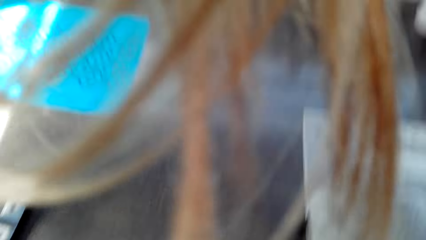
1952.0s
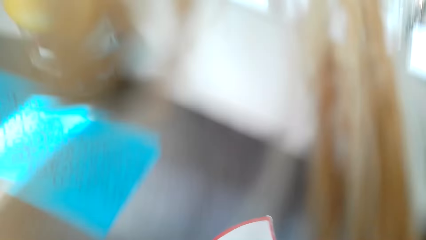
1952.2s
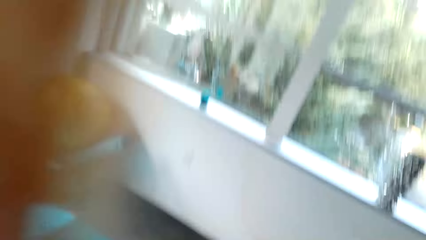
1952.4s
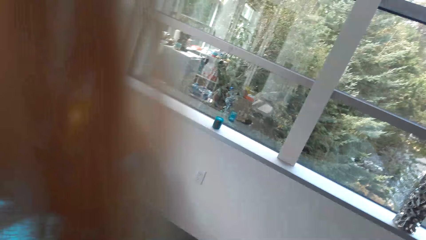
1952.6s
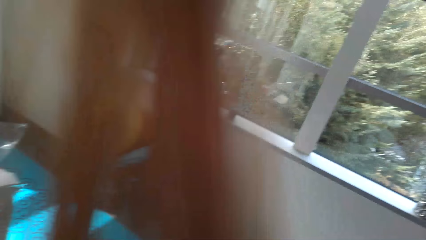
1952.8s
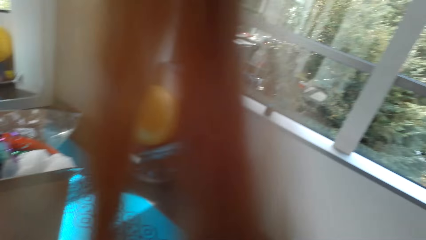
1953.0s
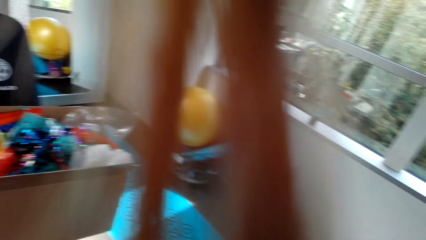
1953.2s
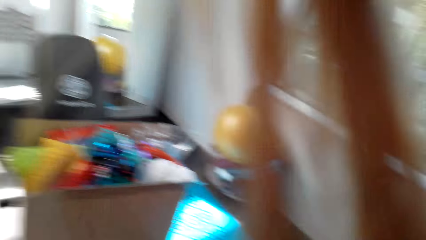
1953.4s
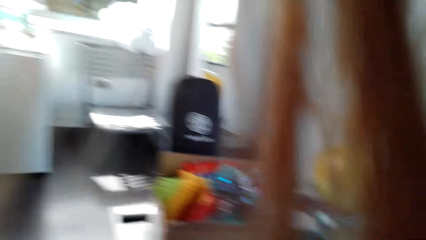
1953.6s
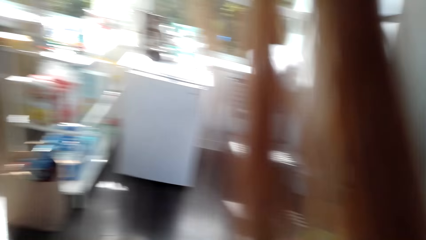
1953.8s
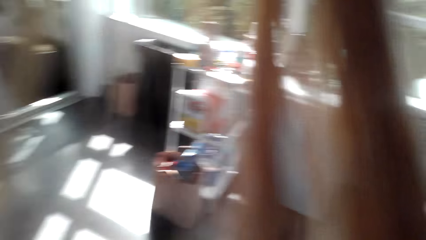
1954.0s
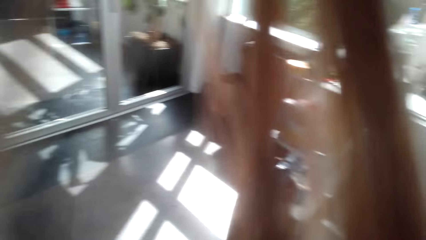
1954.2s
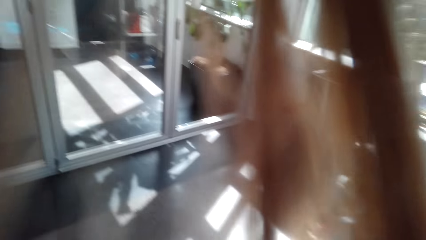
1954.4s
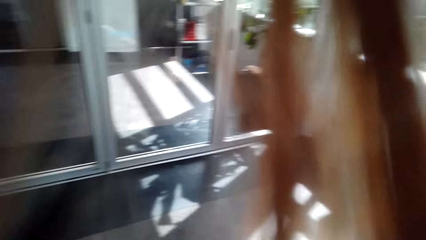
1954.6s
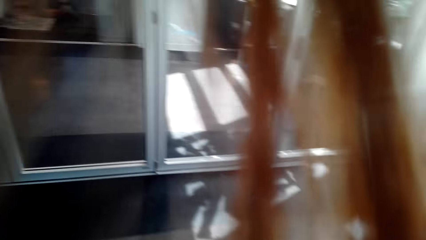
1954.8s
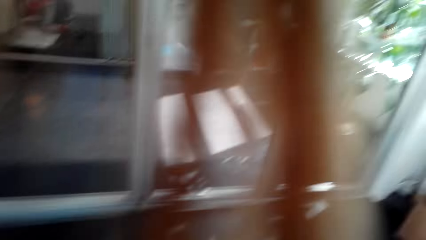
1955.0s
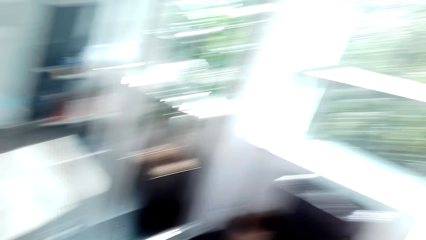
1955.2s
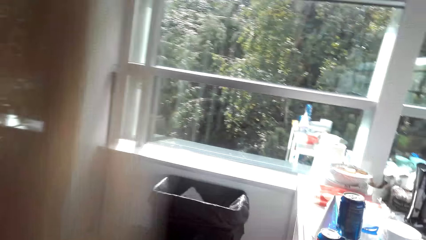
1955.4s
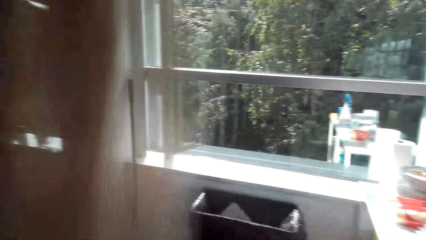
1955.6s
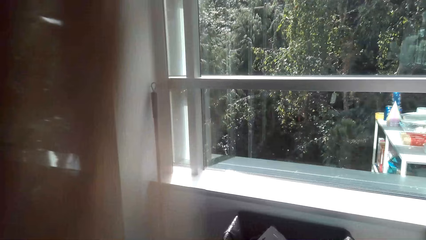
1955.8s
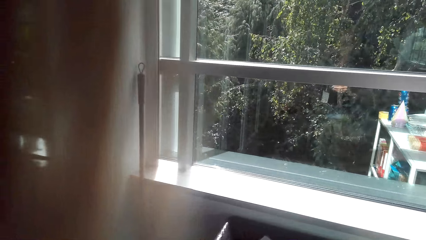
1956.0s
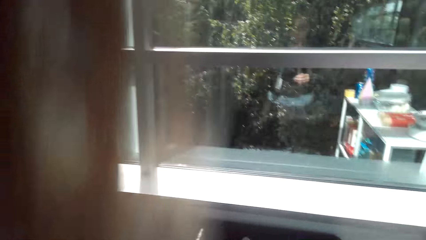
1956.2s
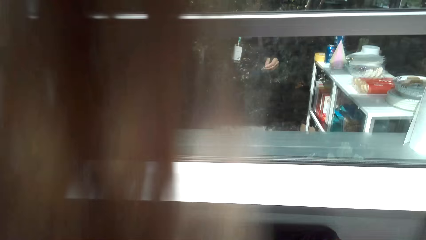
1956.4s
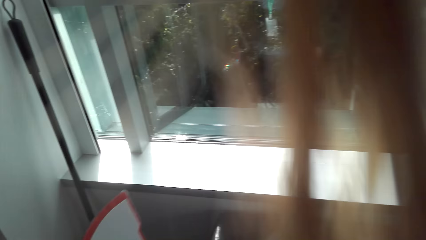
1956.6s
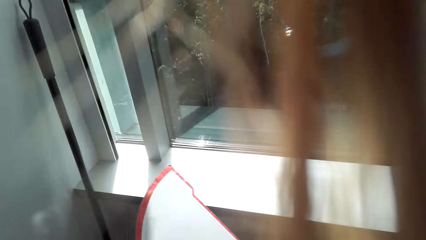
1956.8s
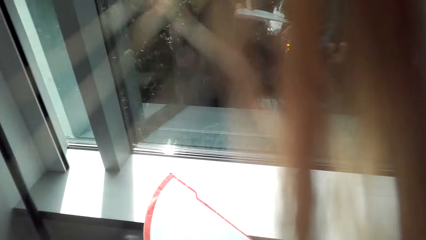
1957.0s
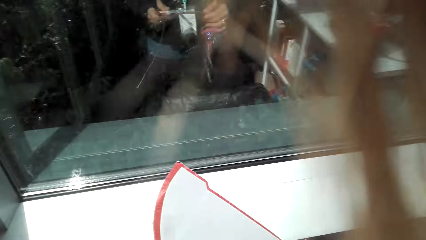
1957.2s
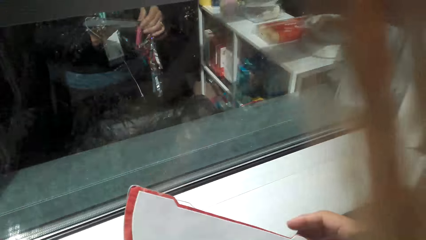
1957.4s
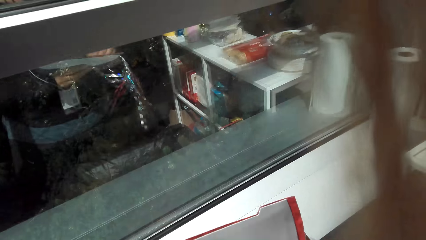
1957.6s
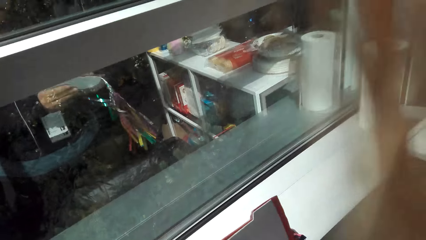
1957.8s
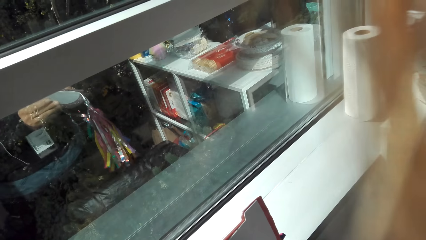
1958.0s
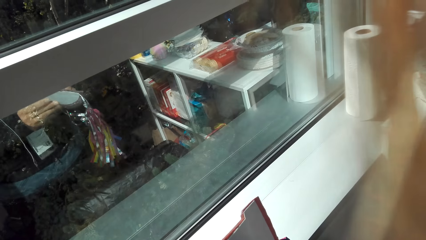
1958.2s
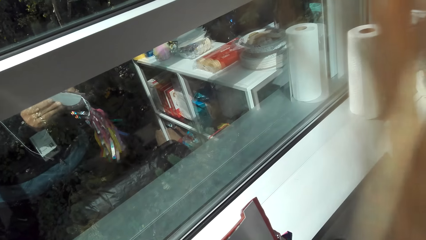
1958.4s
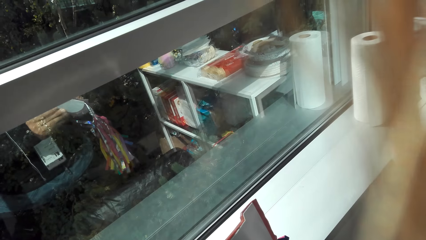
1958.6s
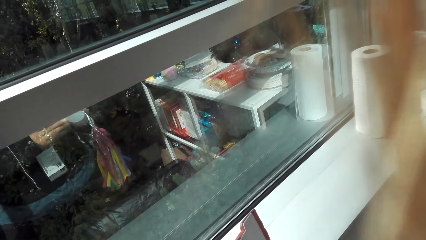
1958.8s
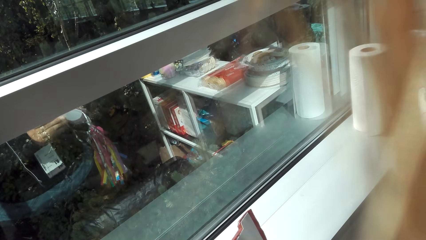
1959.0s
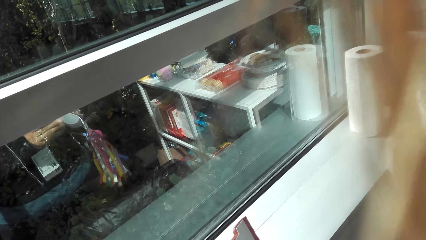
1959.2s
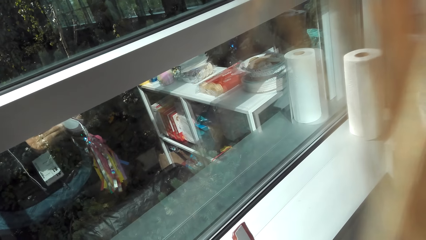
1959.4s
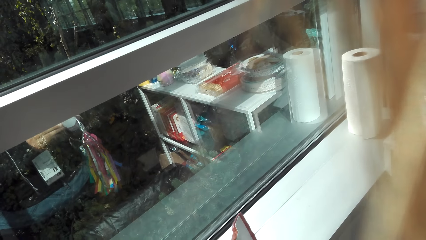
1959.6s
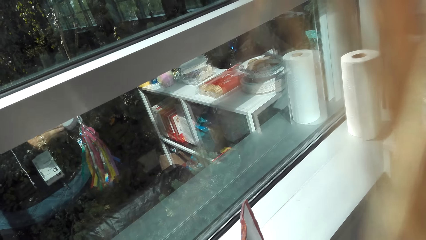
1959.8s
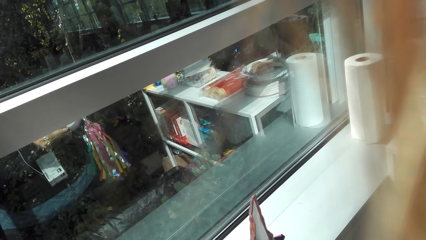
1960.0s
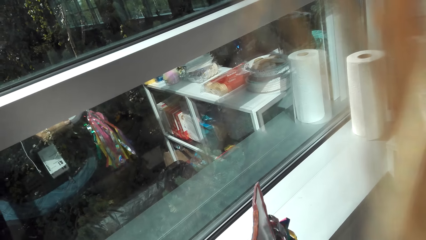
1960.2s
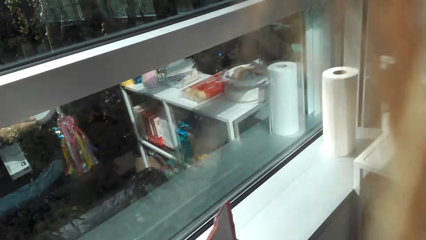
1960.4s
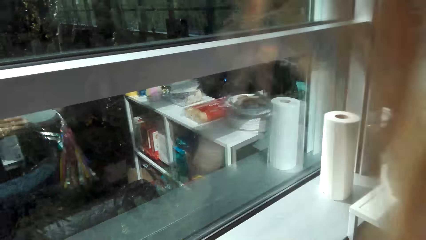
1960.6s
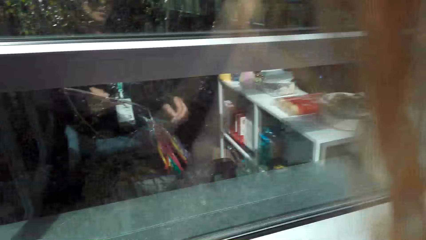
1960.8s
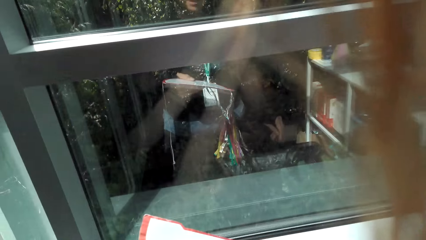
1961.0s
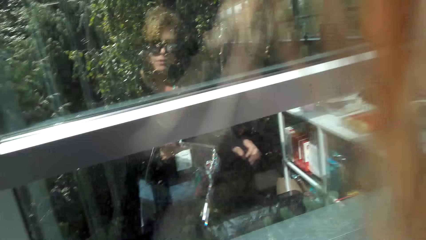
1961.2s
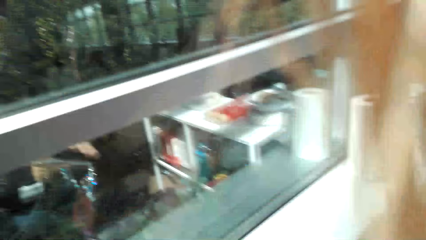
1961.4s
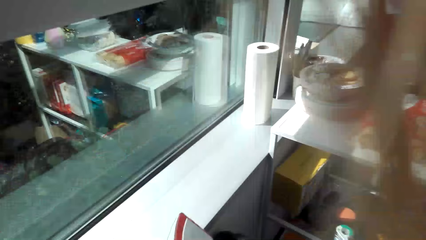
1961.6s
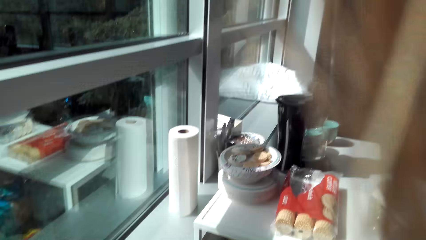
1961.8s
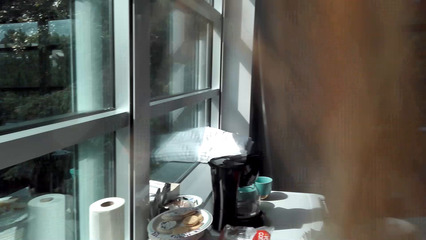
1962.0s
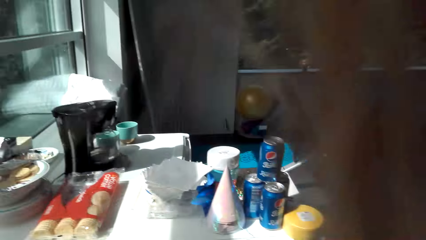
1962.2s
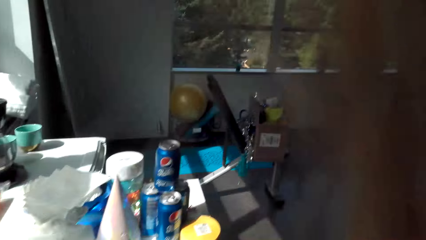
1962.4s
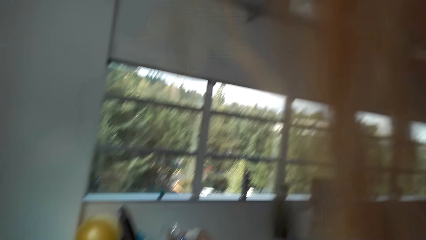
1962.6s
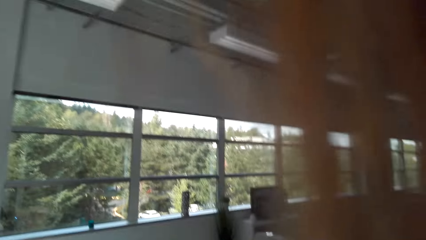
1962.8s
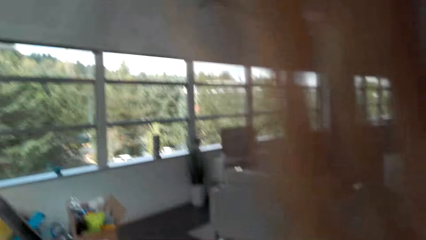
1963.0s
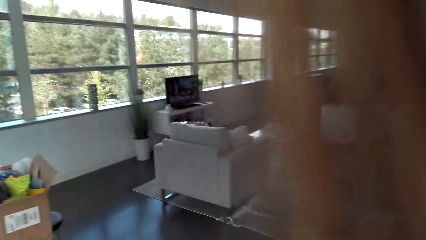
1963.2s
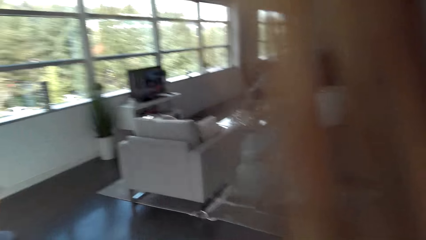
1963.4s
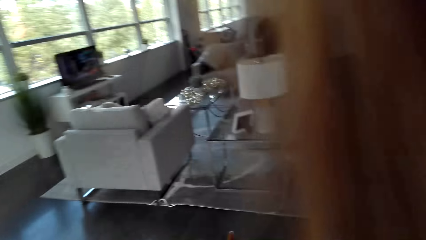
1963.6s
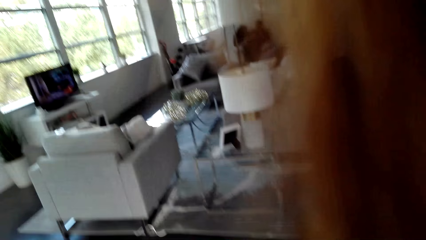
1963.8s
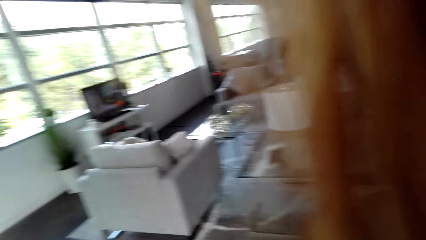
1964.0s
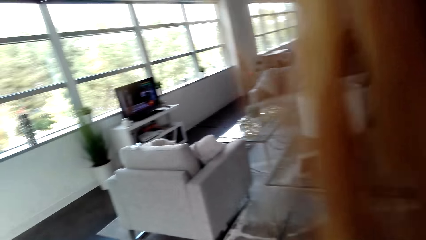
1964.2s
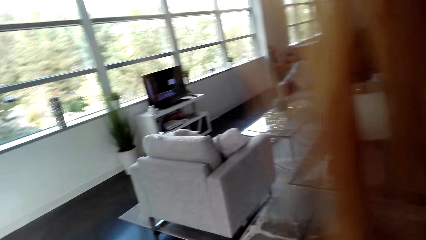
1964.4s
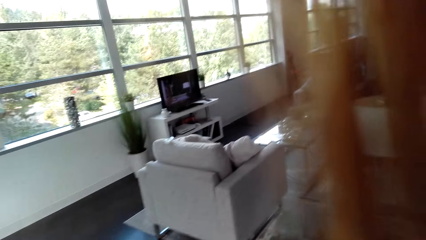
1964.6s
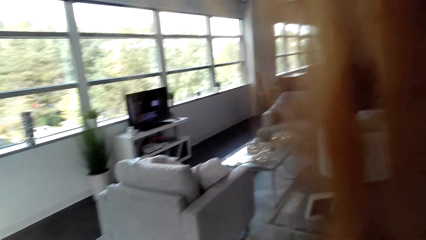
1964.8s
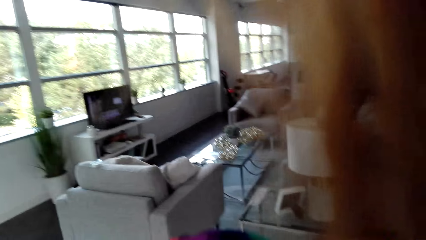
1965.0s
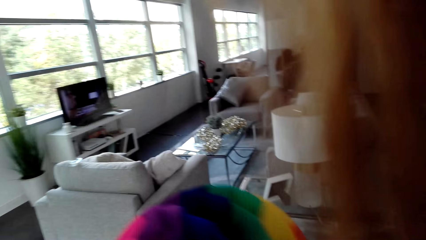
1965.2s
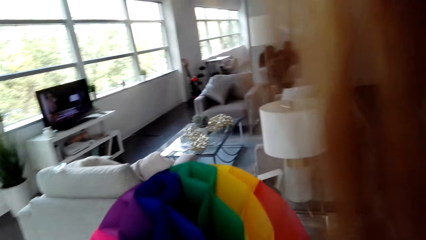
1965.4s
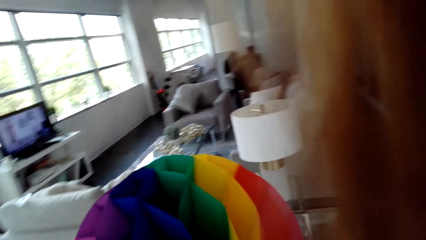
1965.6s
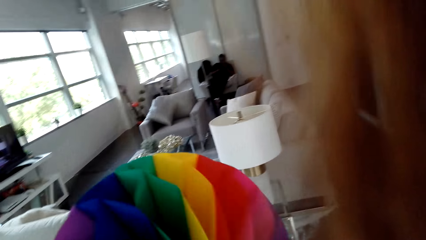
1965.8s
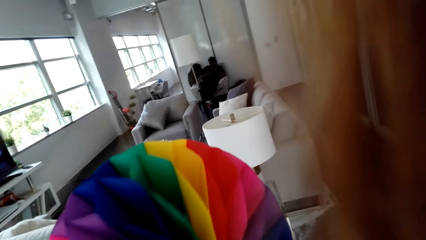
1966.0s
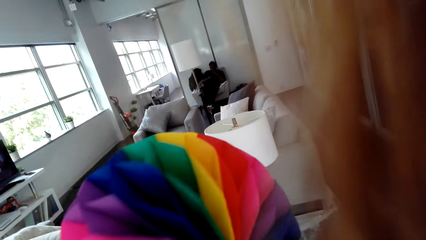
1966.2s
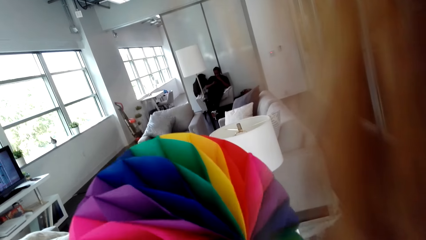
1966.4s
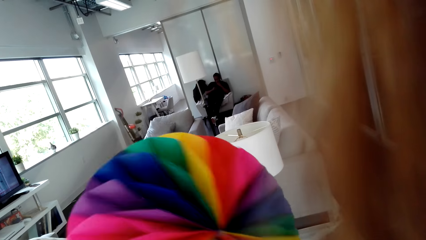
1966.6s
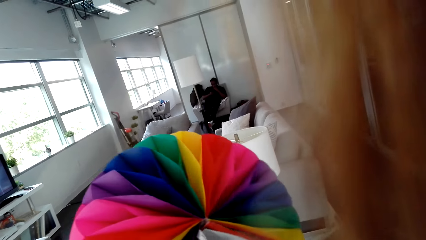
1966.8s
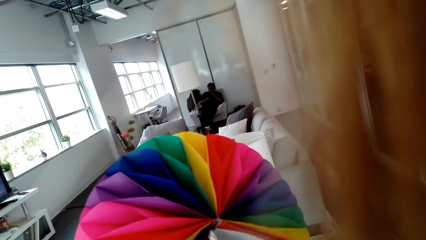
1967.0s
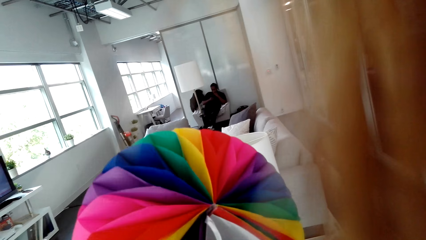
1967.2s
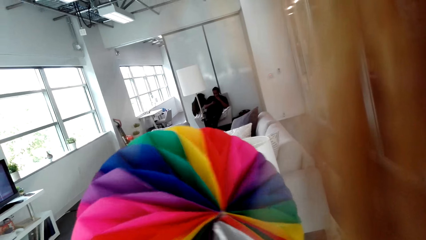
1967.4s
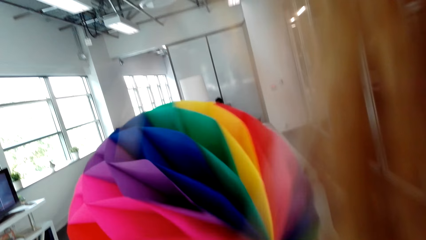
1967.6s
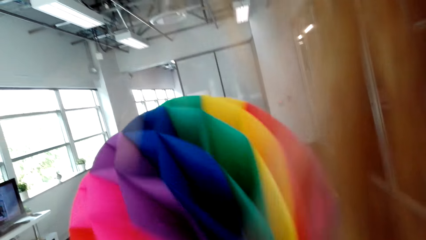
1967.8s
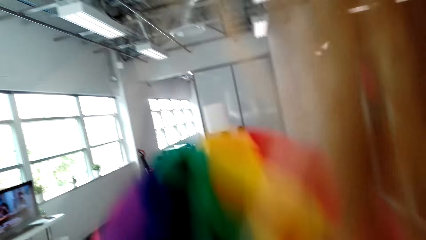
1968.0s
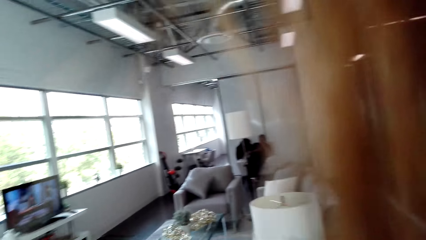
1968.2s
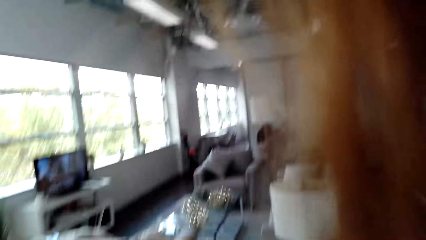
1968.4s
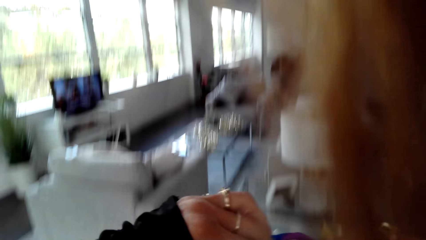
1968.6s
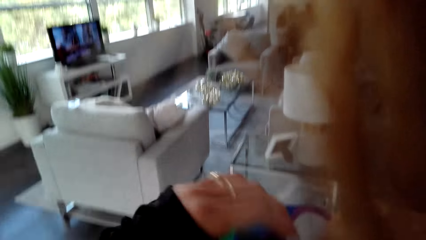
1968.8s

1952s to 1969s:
The camera wearer walks around. They look around. They look at a balloon.
